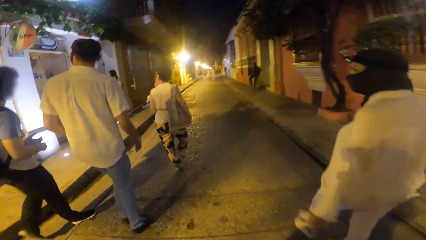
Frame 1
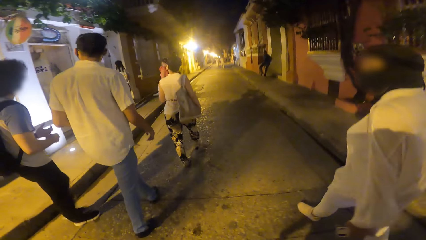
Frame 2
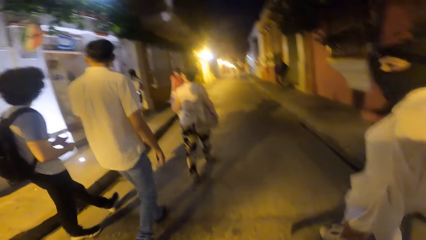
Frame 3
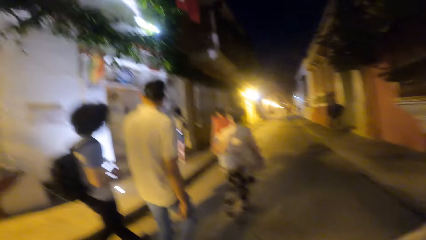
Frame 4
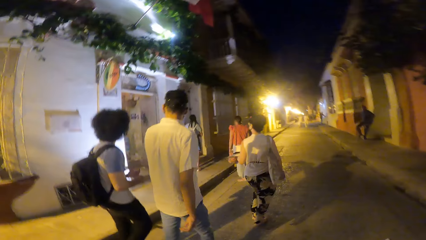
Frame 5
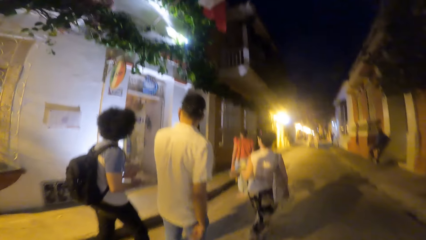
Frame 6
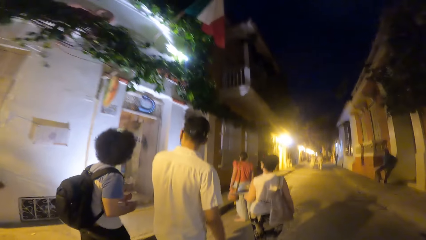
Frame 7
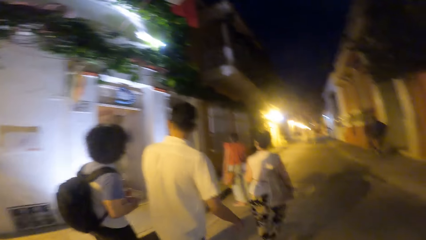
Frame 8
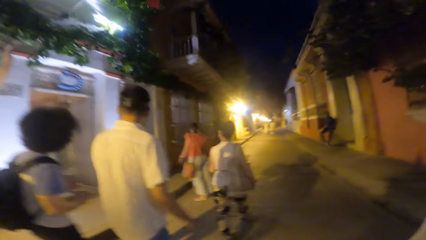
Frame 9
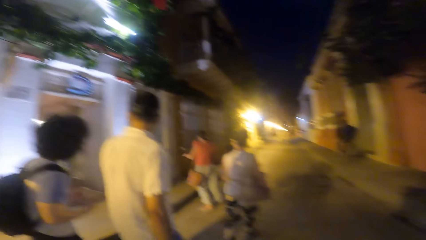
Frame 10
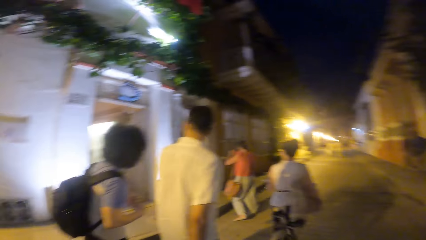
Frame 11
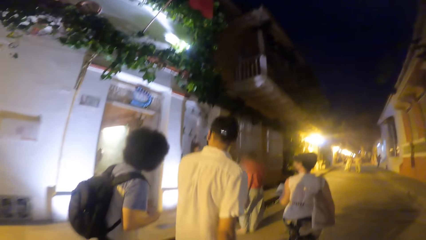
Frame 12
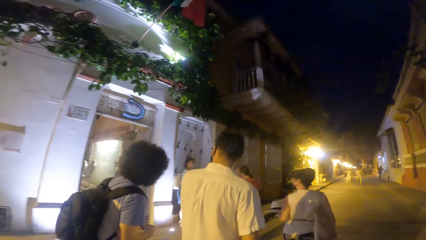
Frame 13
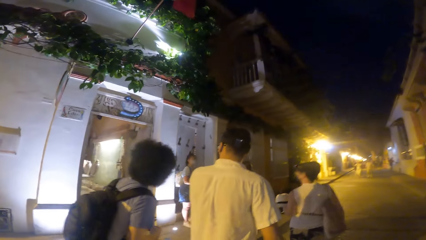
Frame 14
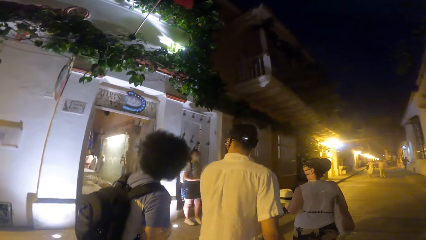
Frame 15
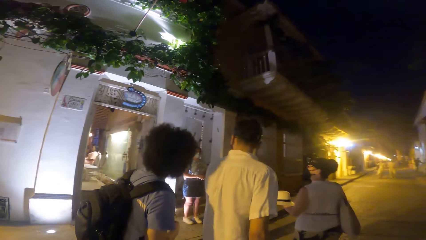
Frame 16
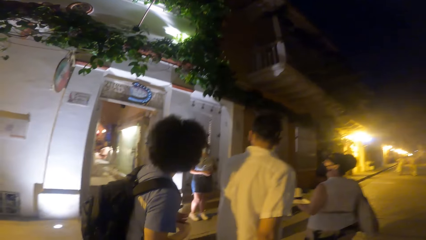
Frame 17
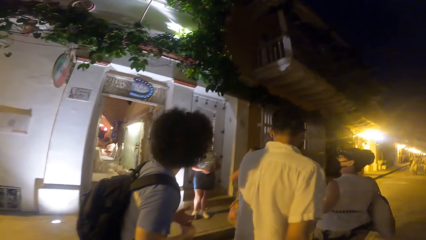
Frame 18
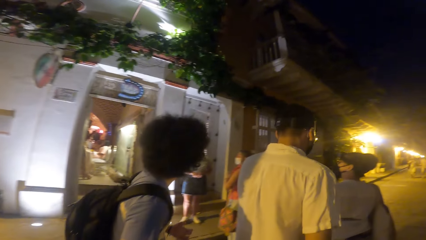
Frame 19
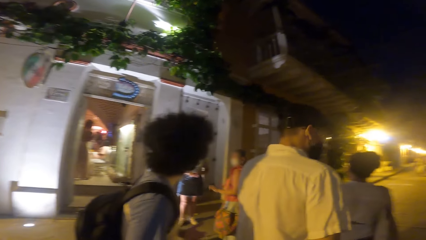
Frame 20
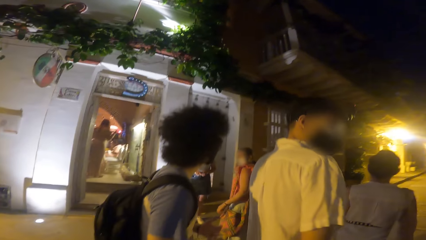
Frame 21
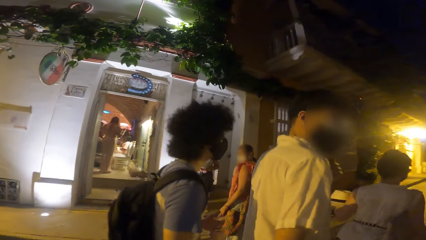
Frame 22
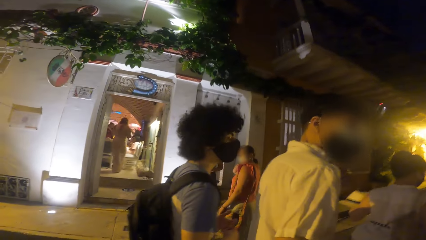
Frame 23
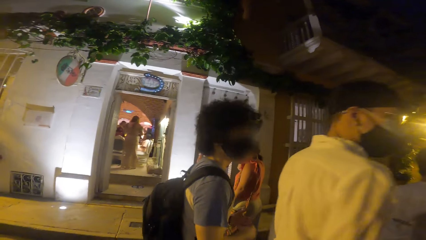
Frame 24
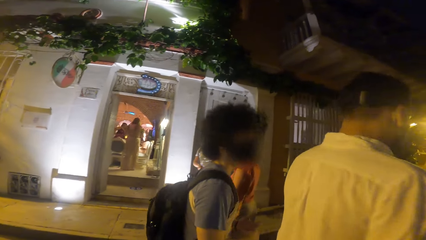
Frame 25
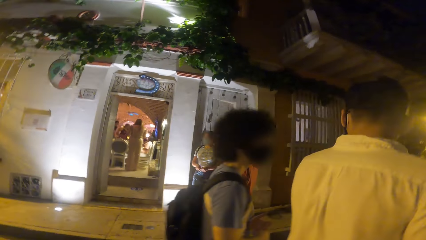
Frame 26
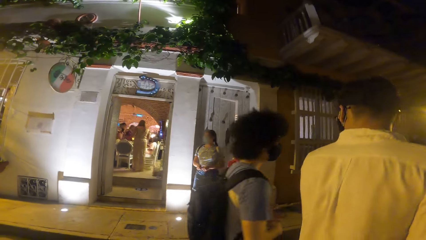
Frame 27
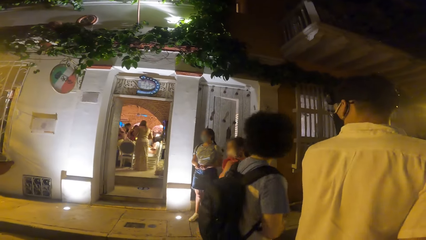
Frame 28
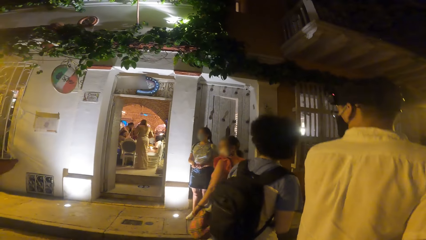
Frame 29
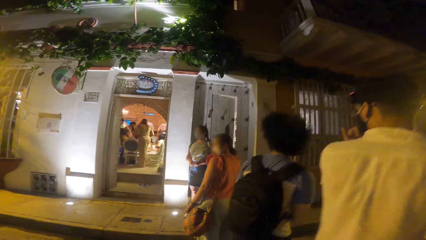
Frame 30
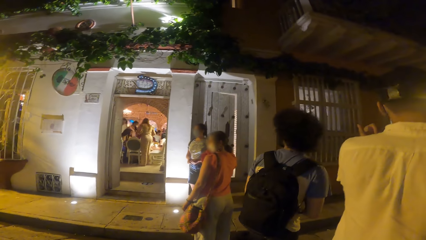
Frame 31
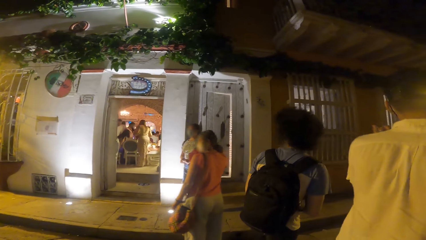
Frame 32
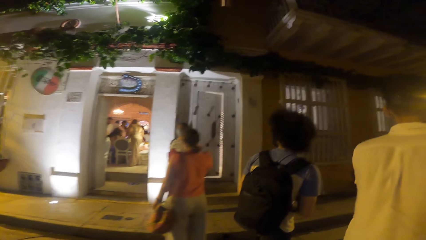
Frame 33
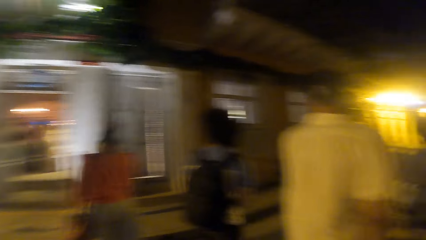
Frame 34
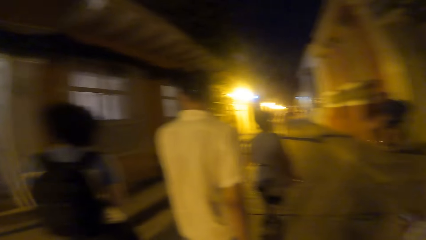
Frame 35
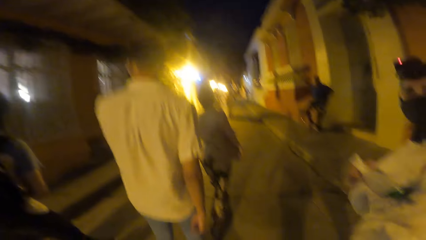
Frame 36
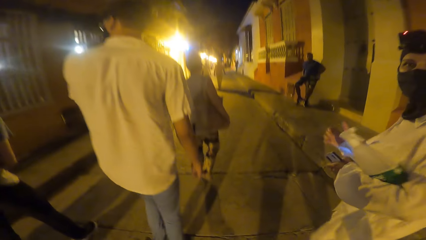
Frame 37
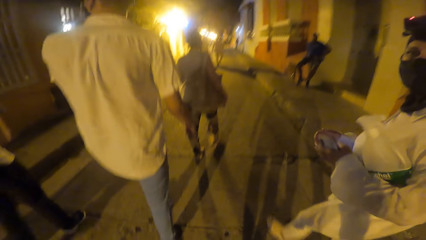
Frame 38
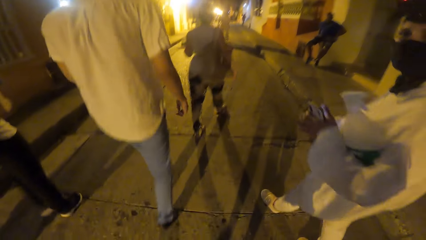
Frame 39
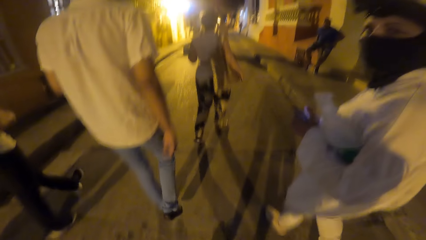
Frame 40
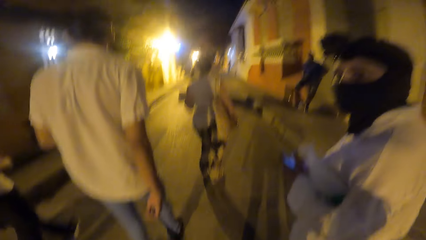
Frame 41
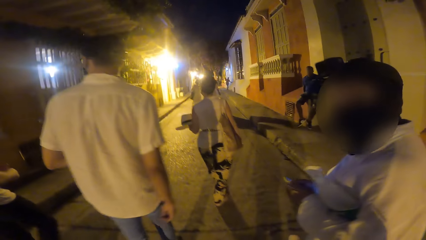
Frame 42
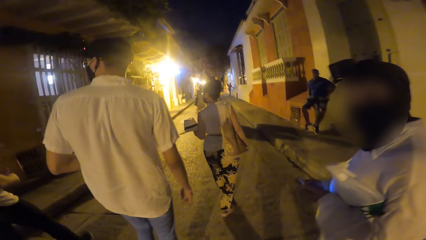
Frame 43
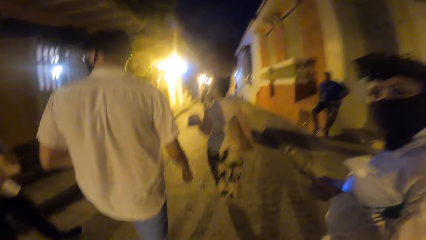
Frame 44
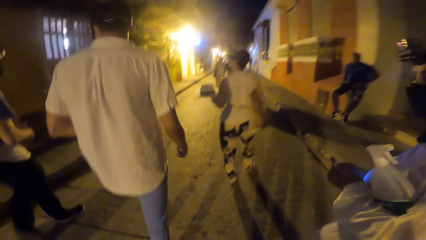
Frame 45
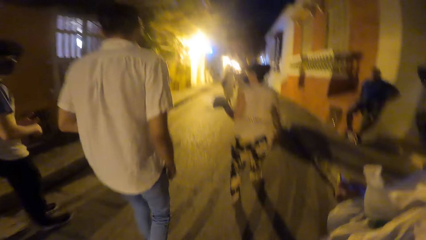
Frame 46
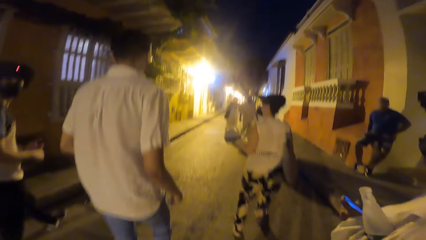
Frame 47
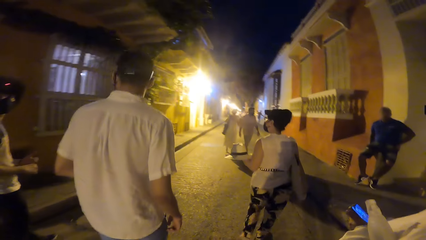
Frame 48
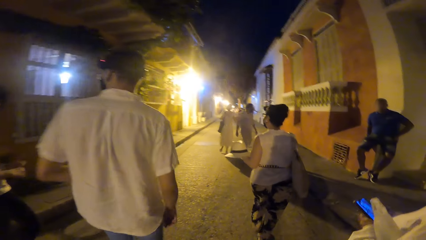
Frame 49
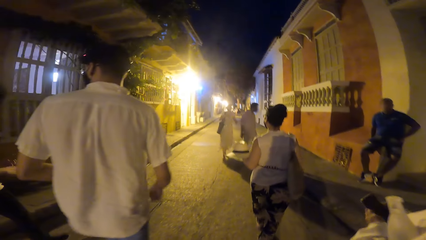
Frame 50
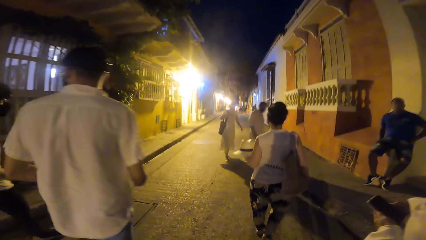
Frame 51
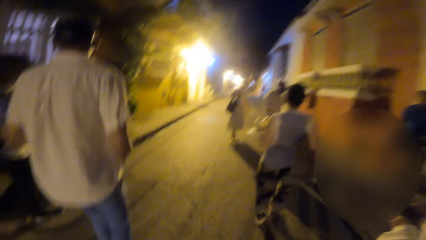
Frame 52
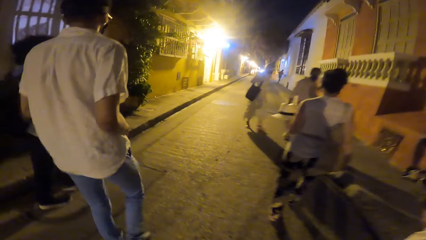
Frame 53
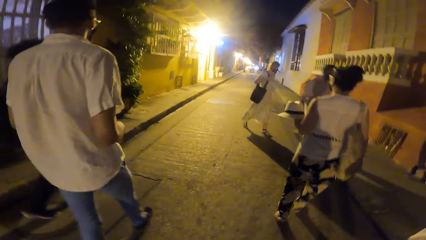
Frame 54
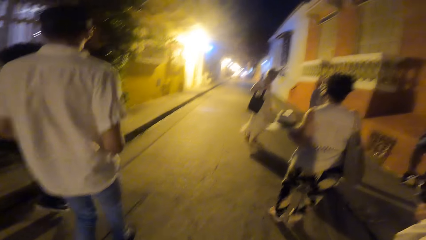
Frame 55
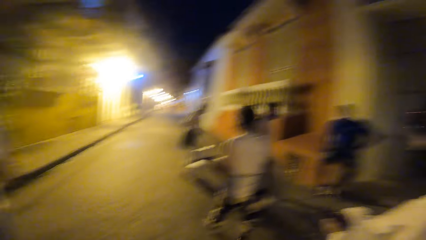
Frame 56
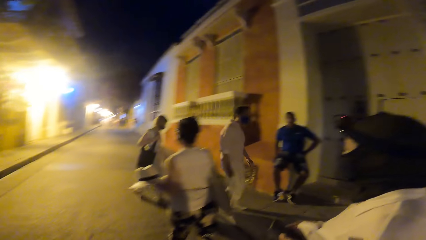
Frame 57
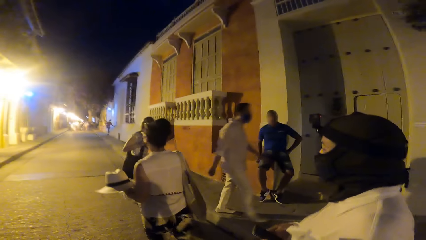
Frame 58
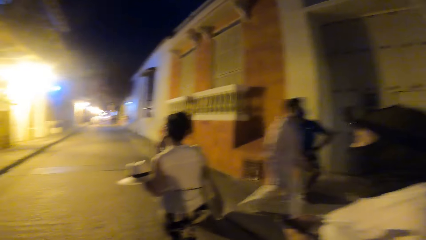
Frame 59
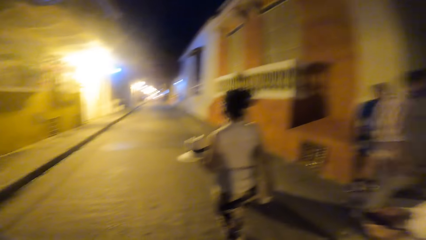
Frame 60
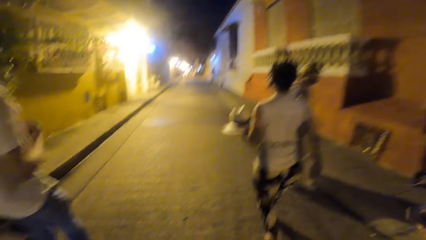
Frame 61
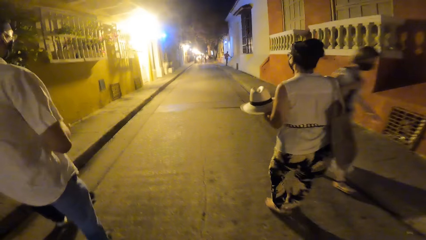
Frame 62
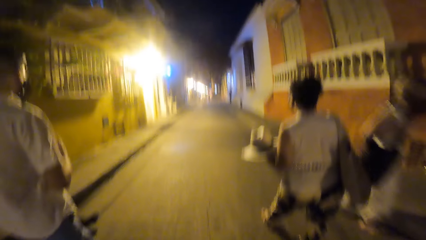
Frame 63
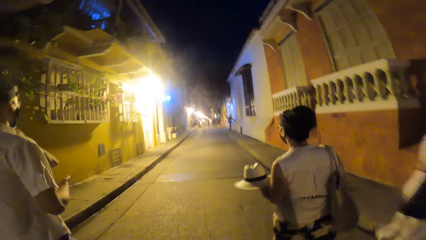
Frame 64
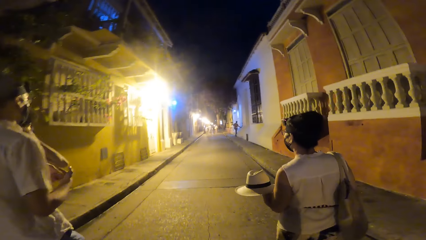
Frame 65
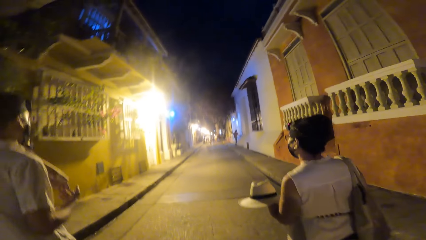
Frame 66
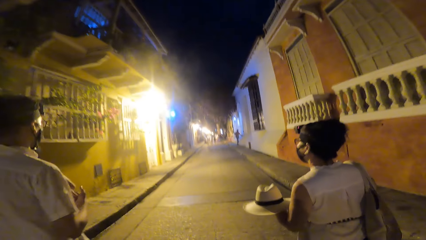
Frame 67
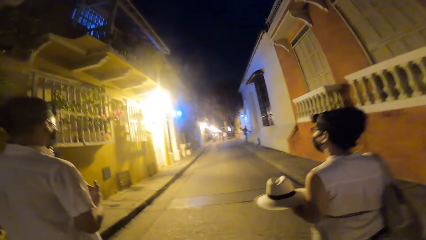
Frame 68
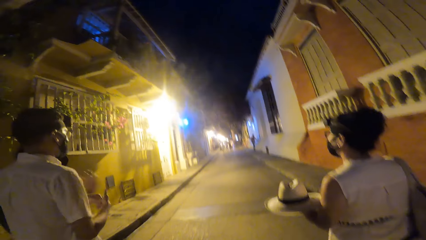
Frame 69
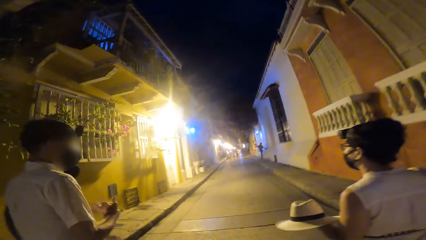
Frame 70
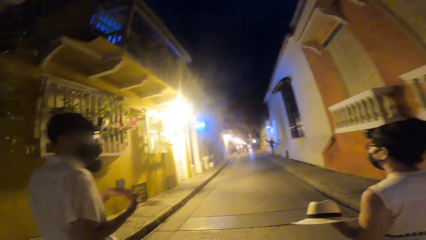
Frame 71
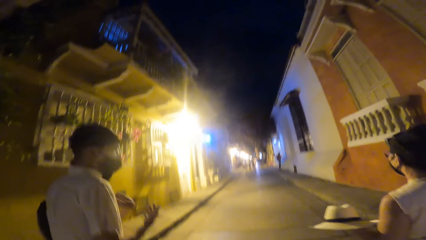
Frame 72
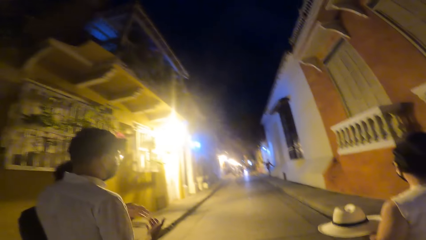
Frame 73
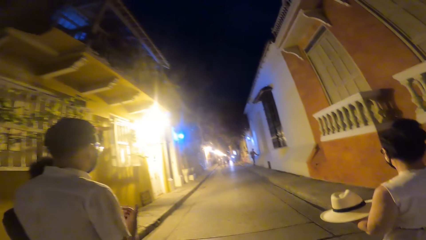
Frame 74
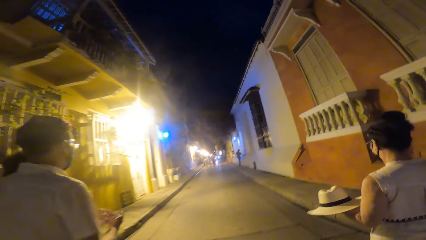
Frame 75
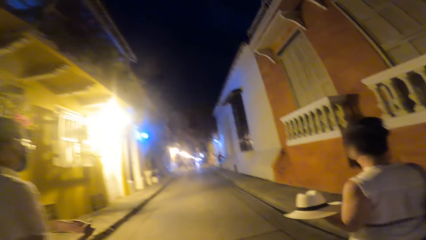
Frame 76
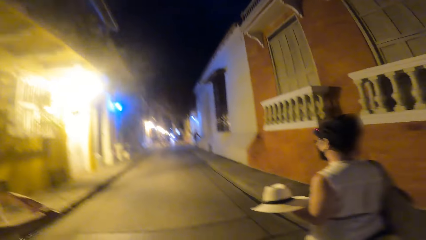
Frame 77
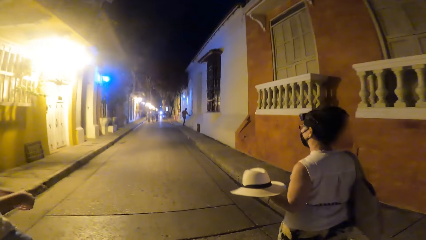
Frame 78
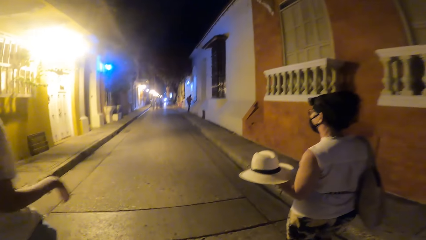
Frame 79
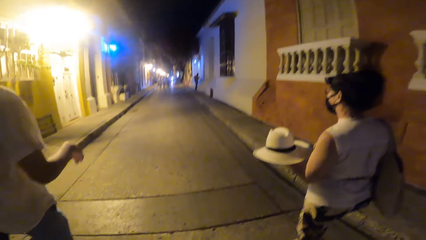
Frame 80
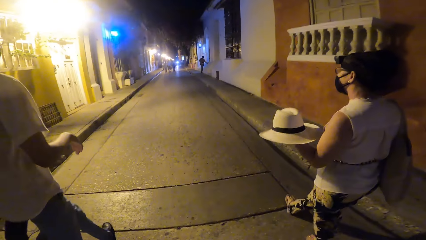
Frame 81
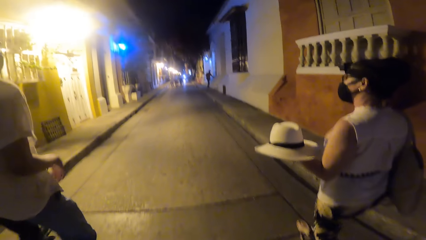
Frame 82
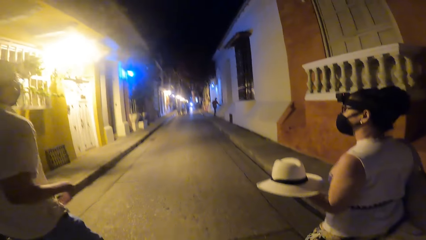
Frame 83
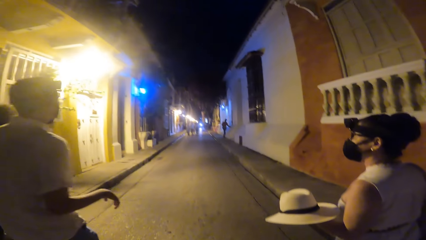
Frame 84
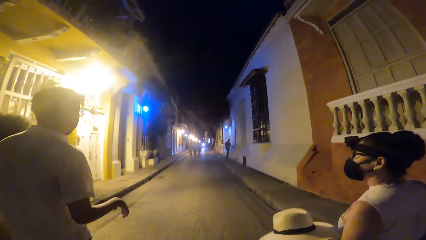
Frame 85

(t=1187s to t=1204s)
A man converses with another man, a woman and another woman. The camera wearer stares at a building. The first woman converses with the camera wearer. The camera wearer follows the woman.
